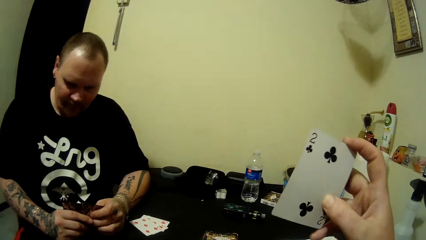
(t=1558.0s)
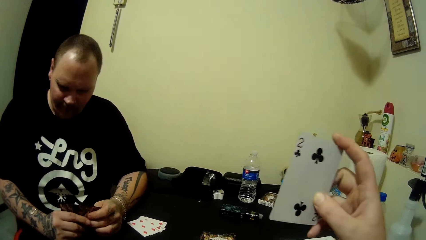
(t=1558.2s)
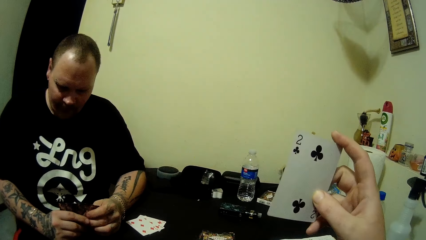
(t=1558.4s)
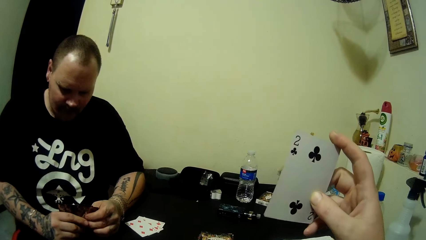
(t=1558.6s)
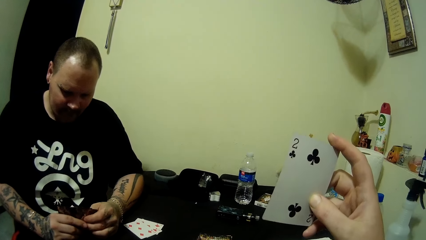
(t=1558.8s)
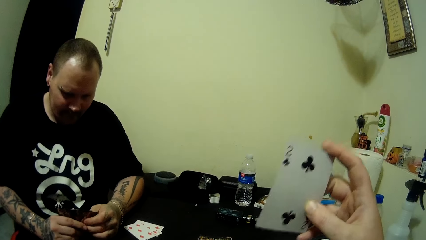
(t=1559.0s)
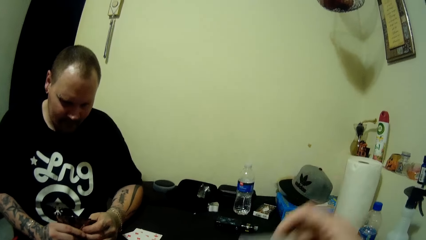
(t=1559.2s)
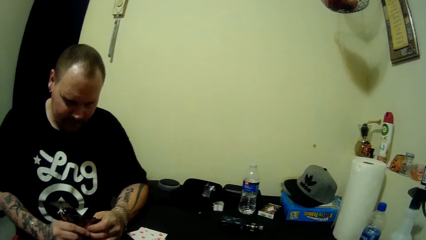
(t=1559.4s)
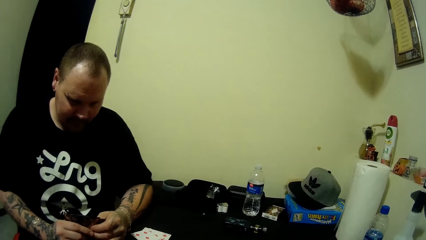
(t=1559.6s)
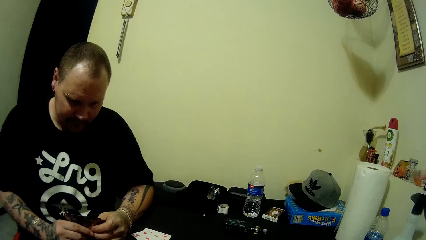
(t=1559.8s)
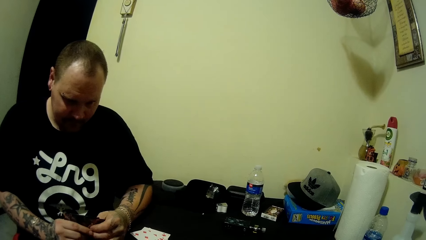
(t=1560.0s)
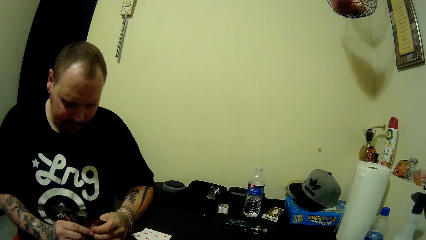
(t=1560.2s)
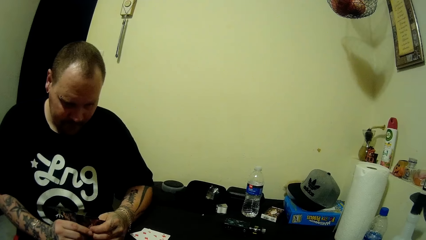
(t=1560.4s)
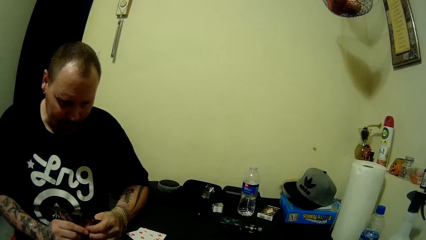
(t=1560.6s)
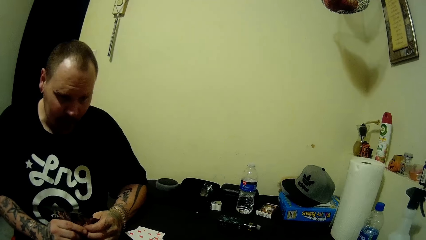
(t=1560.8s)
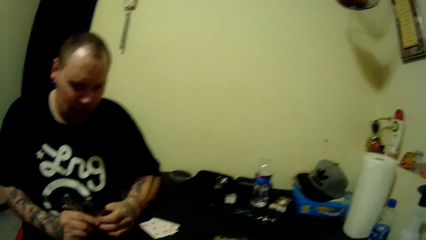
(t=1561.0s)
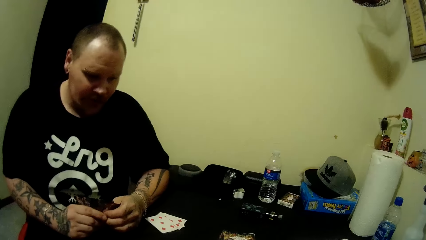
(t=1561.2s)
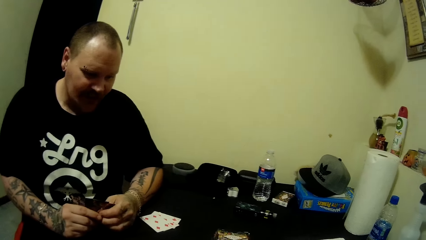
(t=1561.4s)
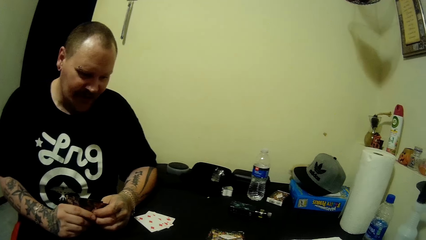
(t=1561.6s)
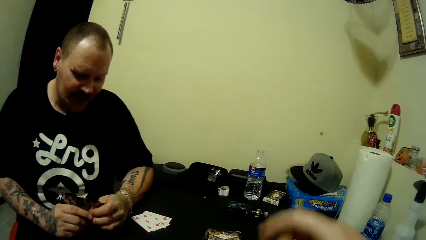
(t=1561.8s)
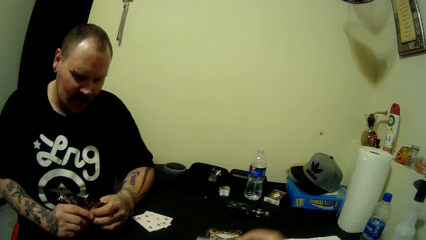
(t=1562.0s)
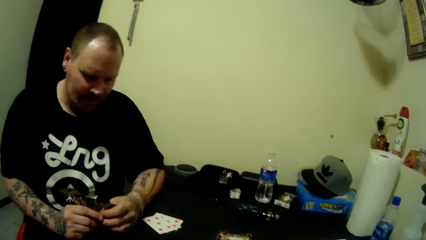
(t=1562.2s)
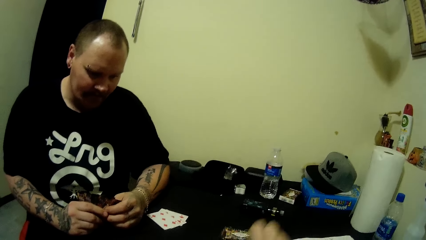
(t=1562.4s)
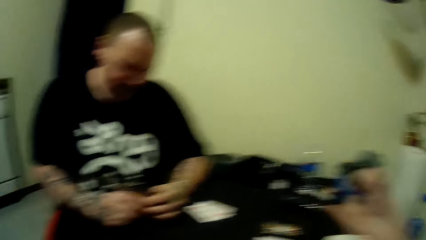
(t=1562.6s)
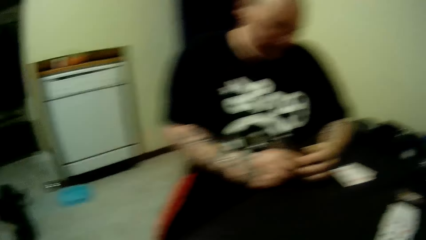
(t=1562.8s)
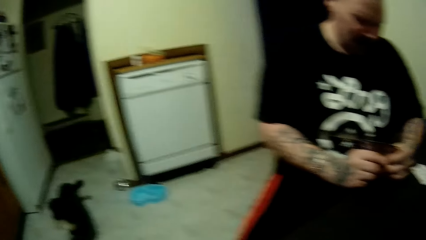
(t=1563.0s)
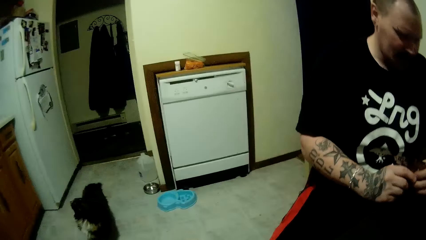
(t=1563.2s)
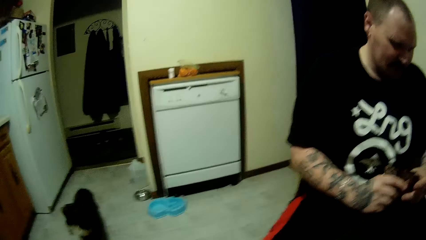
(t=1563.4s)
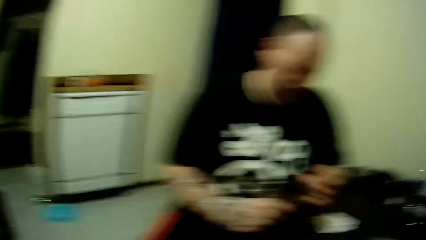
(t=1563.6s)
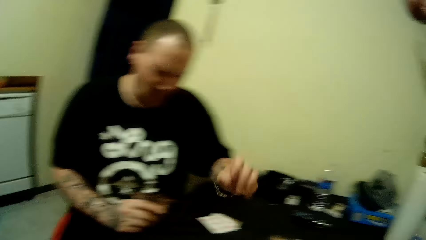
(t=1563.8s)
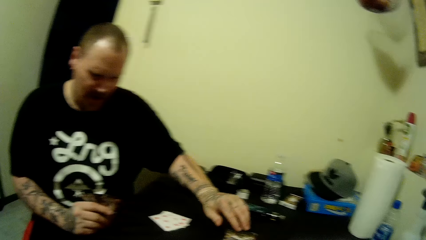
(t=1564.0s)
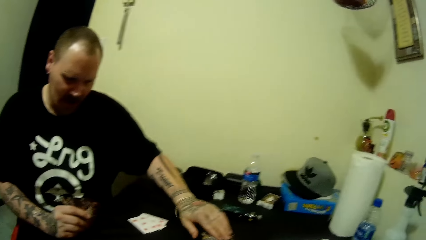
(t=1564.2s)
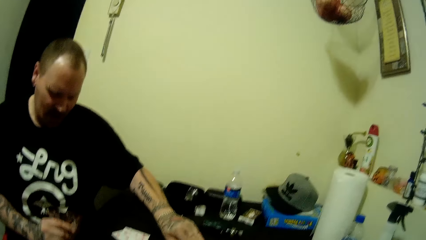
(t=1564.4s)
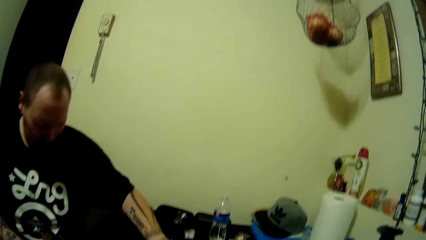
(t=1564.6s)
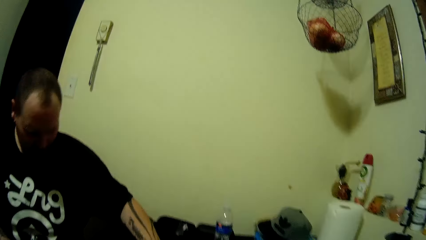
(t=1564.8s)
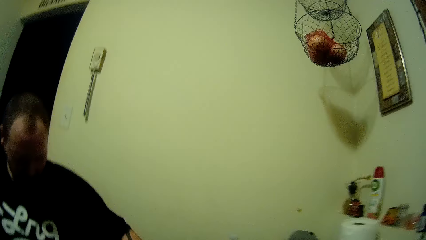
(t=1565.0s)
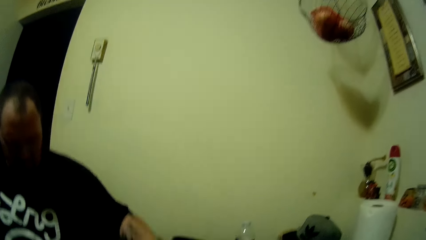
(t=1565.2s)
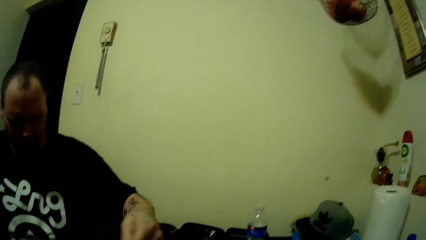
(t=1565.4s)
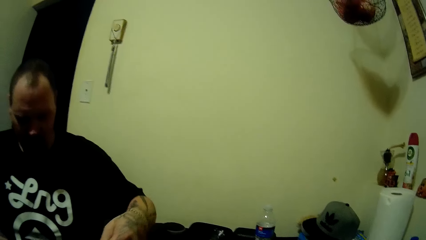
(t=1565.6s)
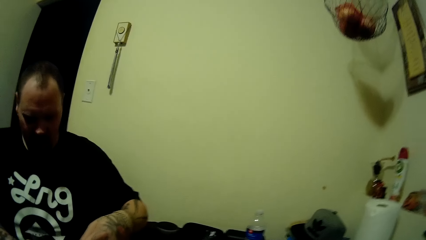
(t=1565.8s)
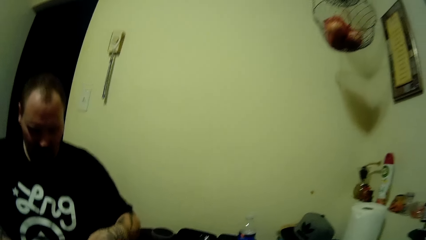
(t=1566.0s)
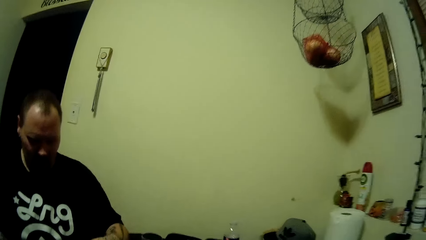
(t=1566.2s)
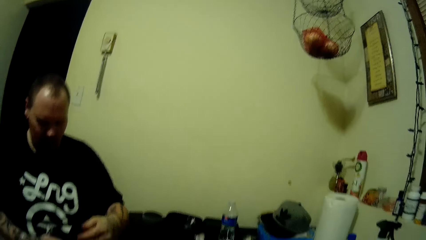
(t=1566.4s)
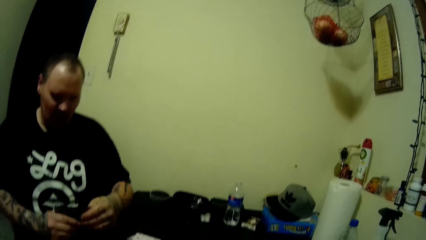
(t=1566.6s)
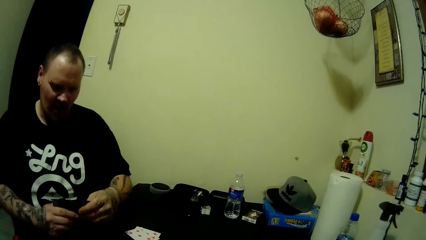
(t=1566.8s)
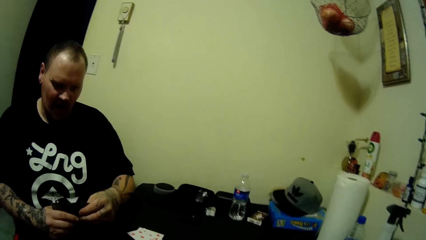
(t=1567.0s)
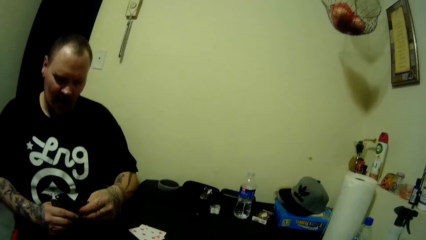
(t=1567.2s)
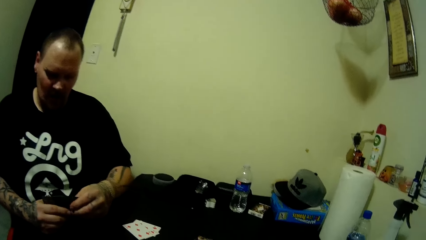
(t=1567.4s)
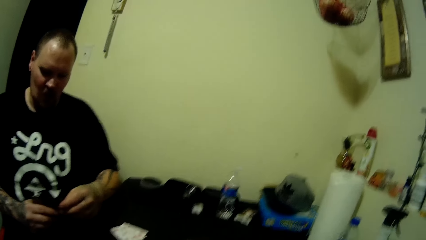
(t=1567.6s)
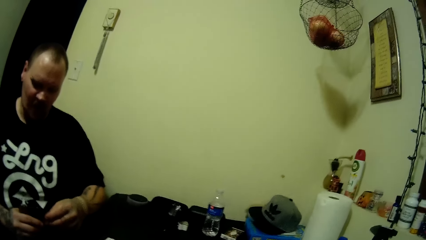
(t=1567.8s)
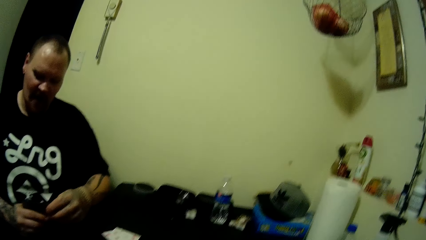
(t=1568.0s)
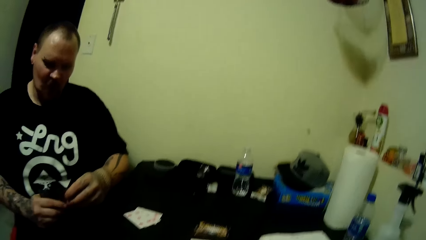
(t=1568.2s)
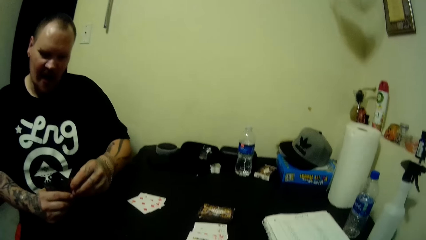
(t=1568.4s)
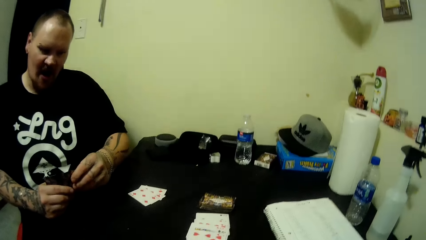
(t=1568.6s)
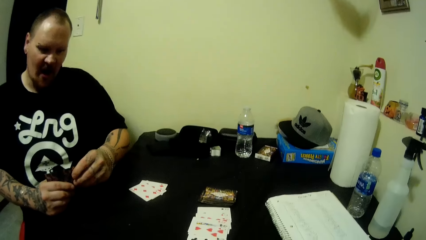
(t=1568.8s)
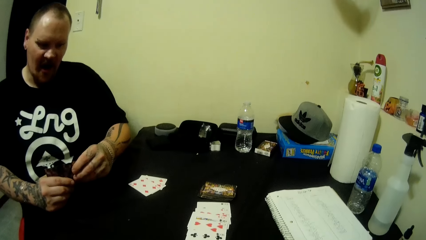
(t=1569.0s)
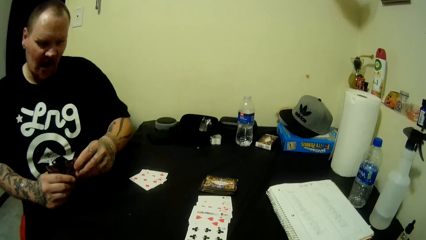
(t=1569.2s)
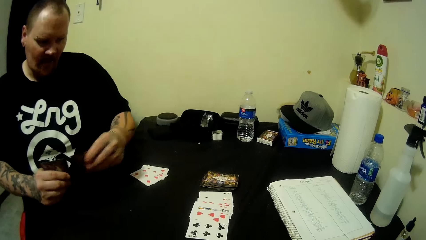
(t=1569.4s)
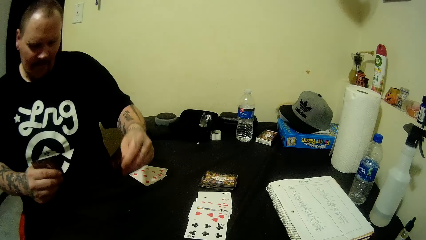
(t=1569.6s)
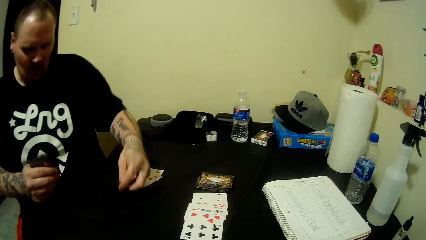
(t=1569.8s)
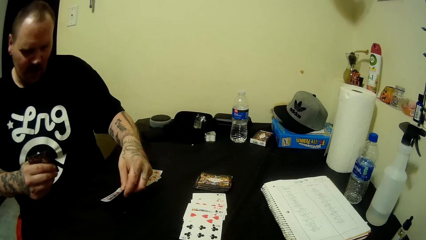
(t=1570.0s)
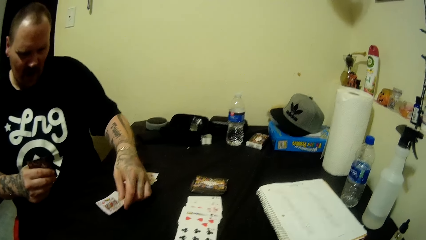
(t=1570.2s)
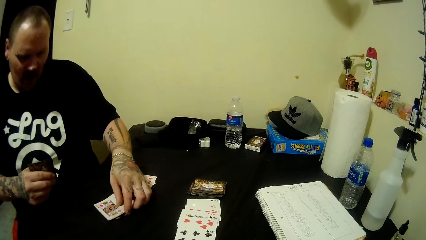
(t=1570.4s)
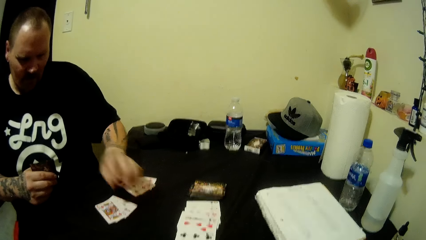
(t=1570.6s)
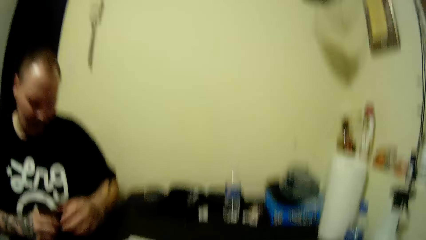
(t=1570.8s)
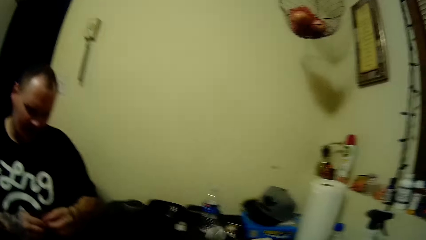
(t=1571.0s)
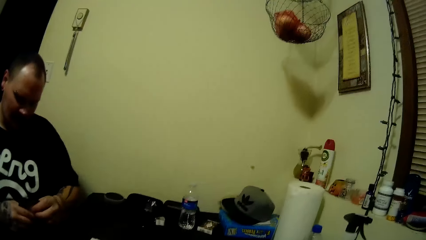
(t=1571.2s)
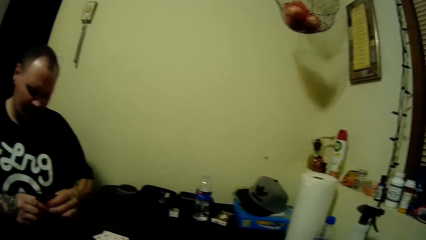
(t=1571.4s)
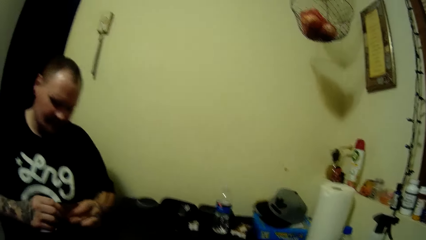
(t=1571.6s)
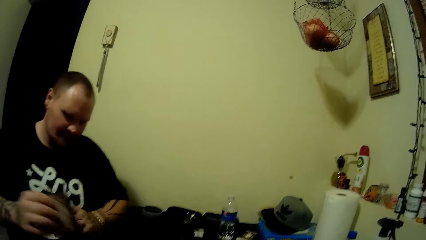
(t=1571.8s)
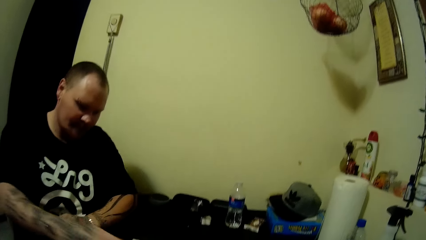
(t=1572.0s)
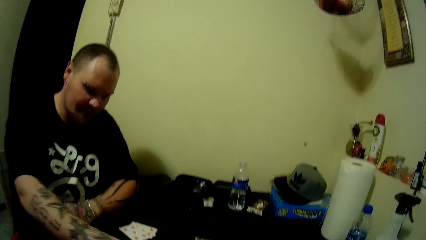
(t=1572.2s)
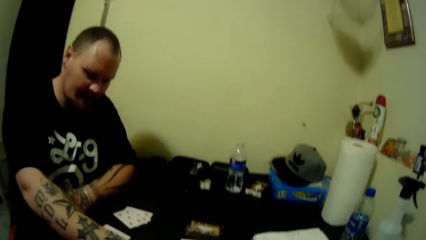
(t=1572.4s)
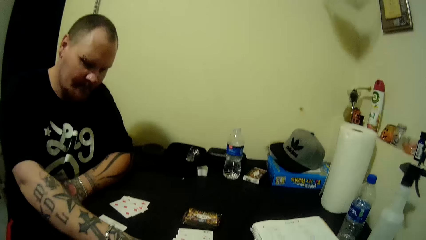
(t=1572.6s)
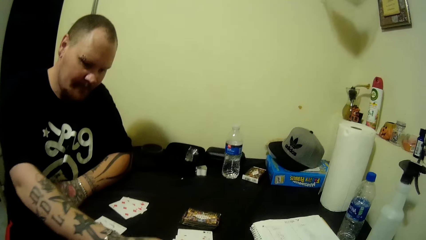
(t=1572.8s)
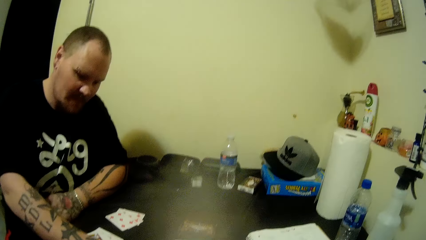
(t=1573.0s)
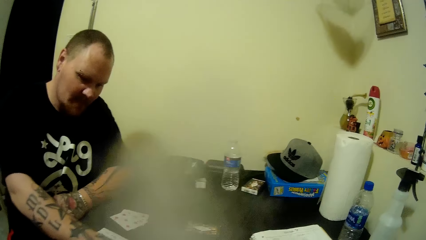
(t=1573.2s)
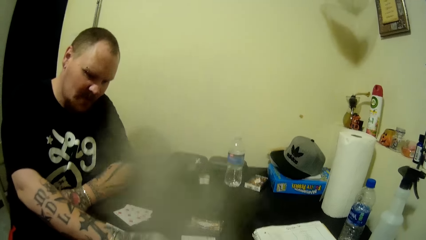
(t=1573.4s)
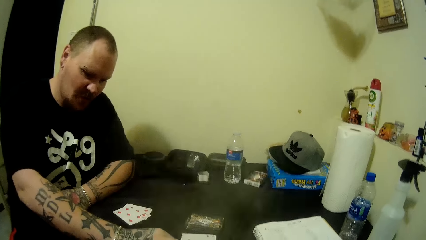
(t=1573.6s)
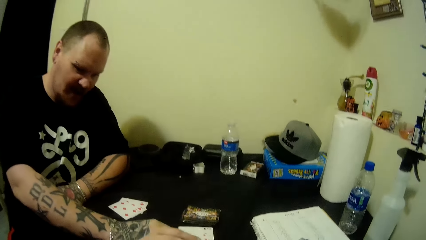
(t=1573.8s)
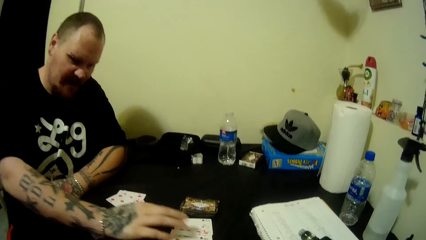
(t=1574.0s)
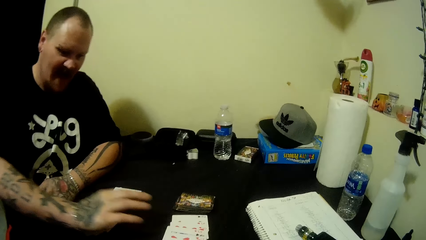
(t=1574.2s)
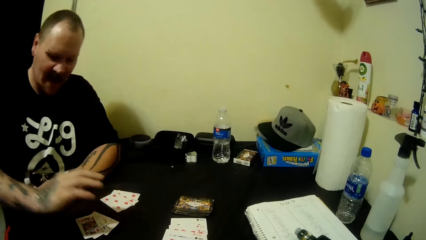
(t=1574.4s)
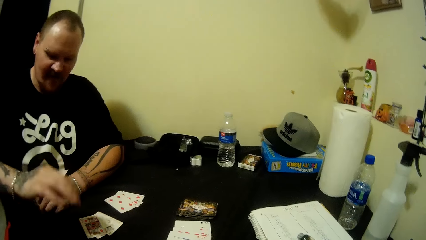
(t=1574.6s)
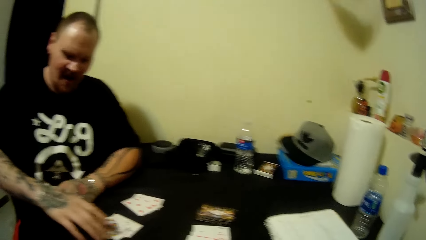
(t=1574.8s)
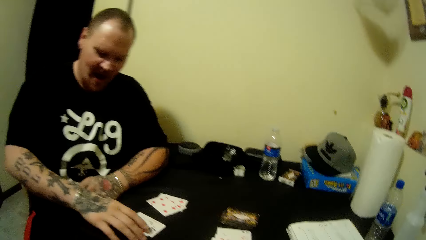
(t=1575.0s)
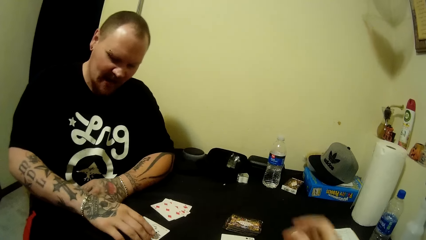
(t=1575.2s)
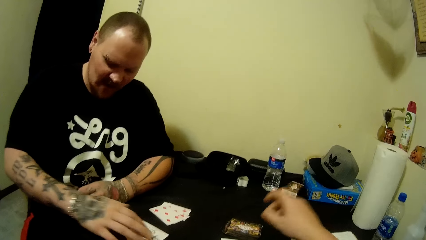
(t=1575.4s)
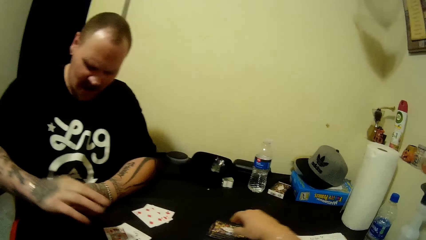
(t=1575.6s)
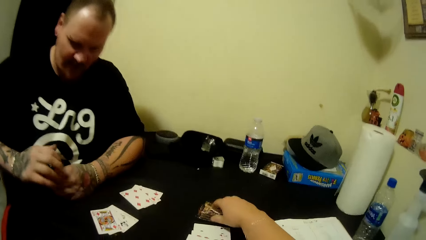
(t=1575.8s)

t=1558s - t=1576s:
The camera wearer stares at the card. They look around. A man picks the card. The camera wearer talks to the man. The man drops the cards. He plays a card.
